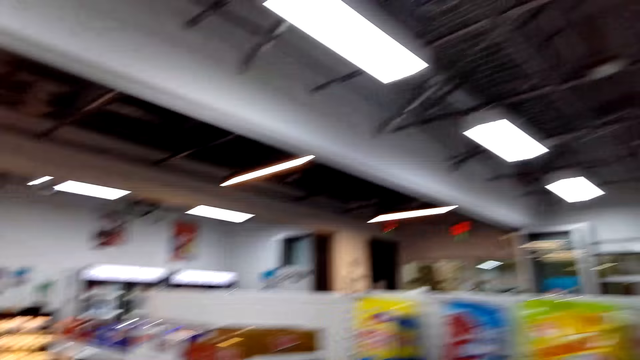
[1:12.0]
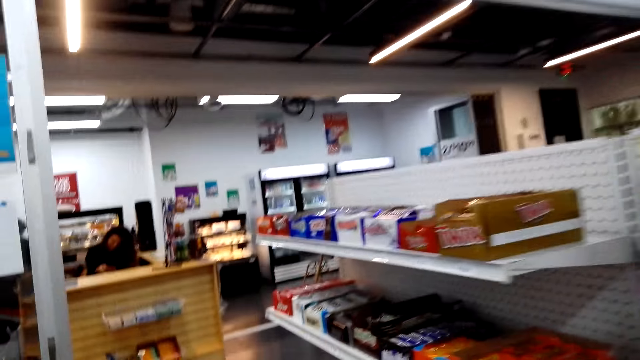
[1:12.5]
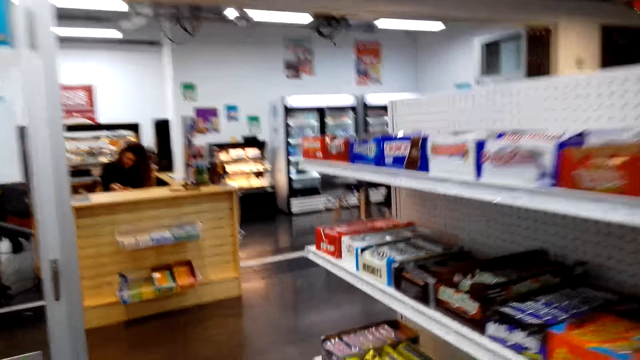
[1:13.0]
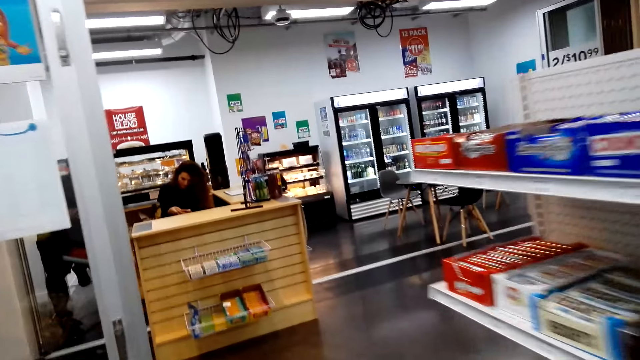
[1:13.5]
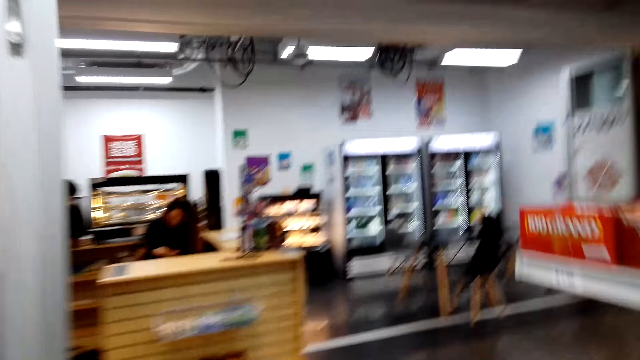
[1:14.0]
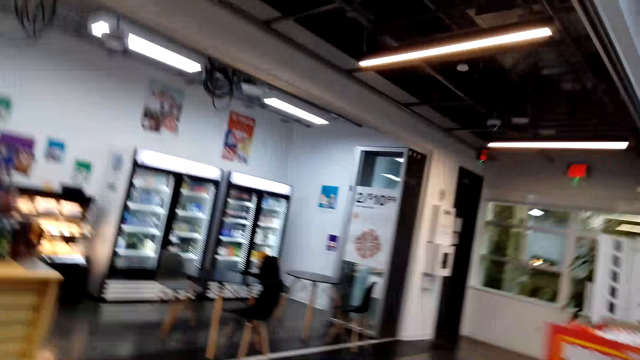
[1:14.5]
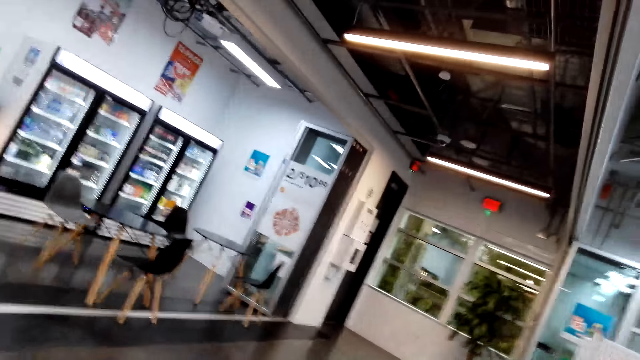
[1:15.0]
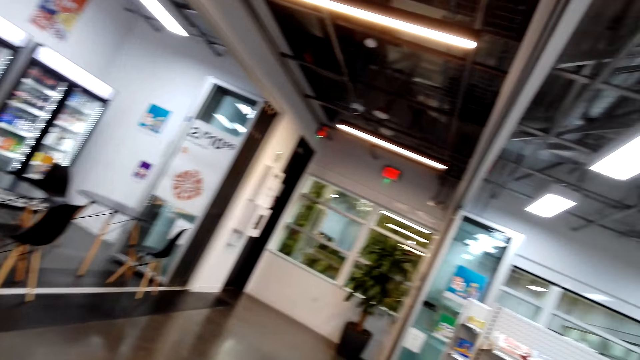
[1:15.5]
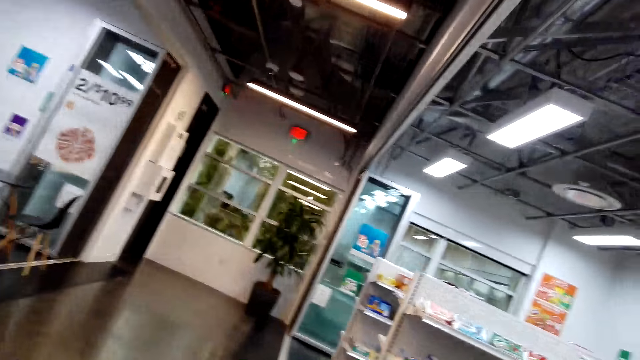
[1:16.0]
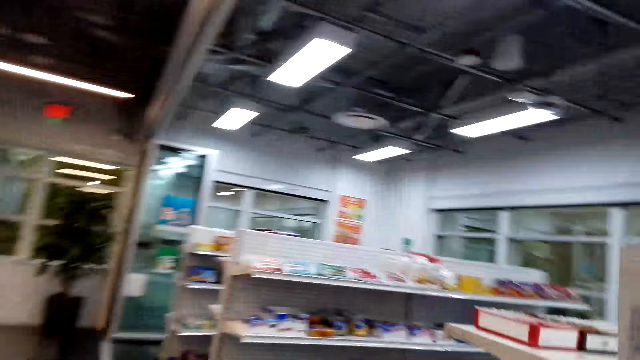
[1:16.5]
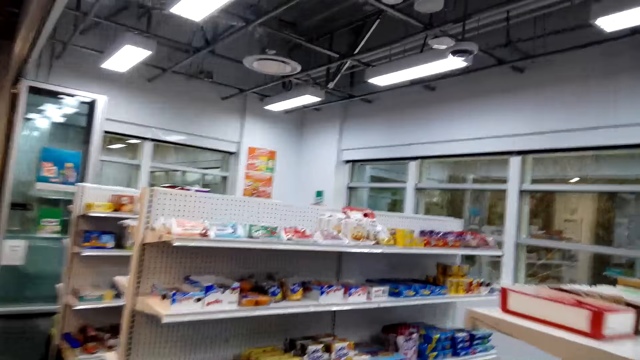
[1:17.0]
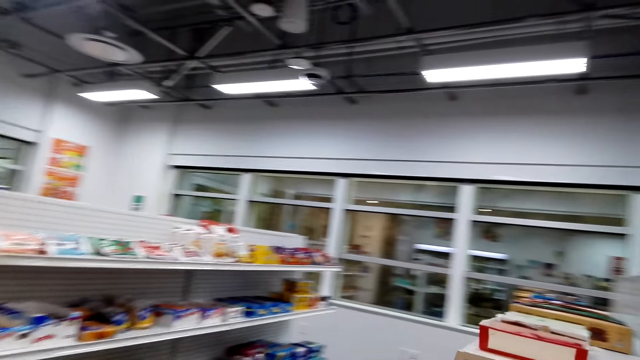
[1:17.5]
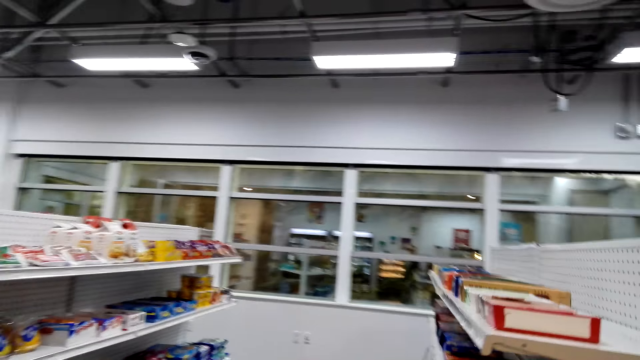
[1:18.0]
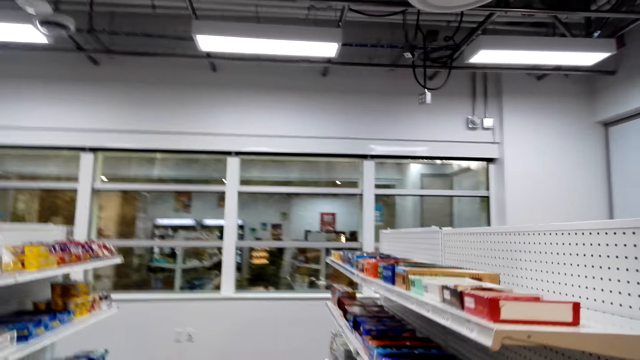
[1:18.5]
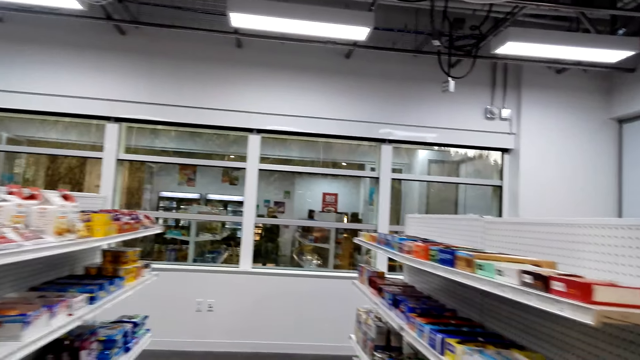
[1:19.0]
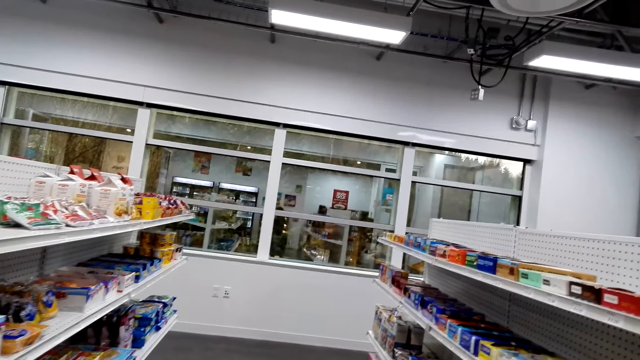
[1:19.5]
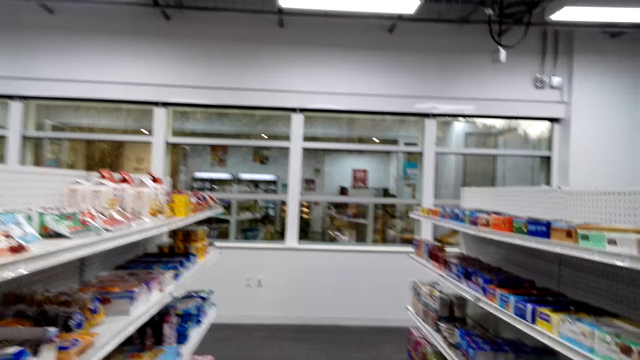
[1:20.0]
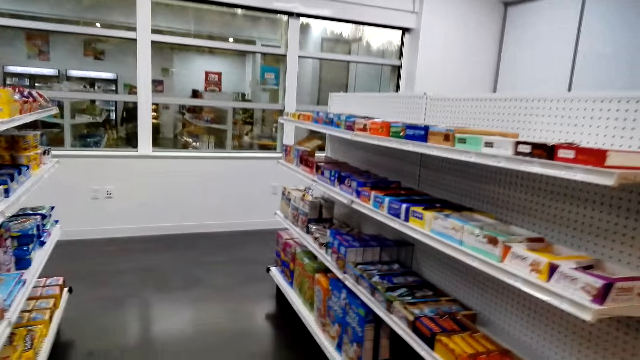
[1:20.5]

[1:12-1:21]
A woman stares at the phone. The camera wearer walks around.

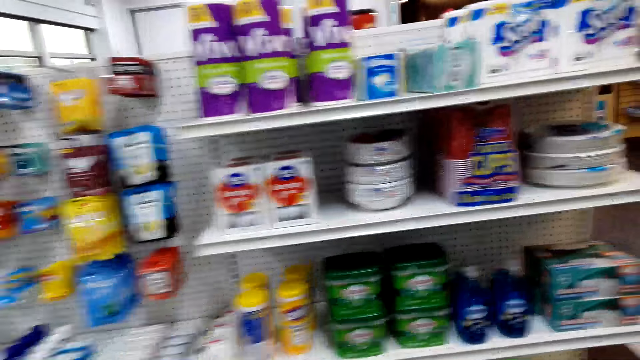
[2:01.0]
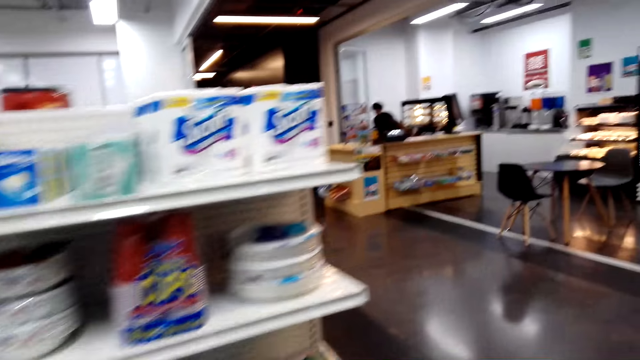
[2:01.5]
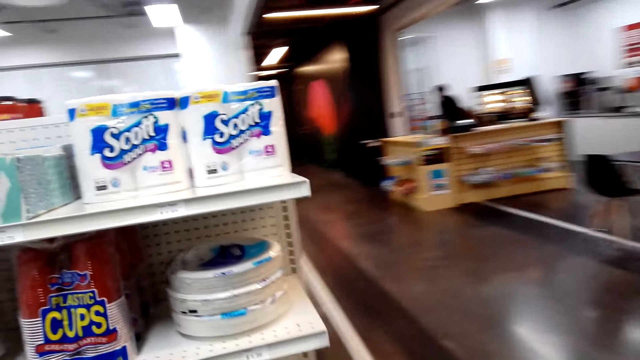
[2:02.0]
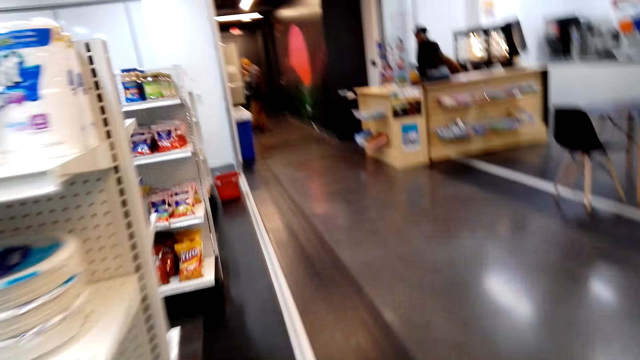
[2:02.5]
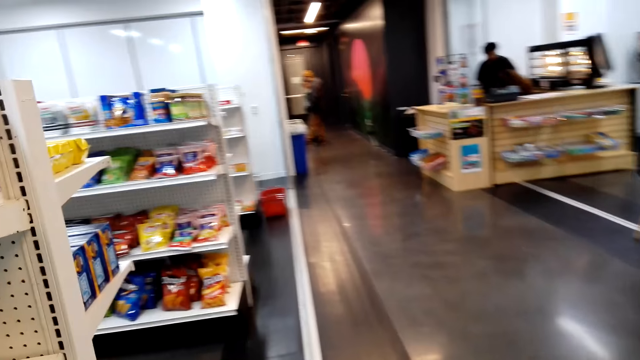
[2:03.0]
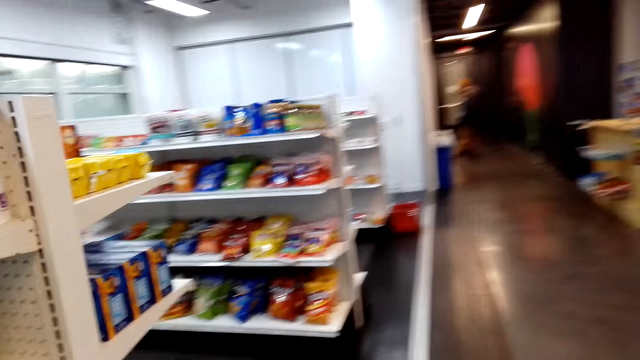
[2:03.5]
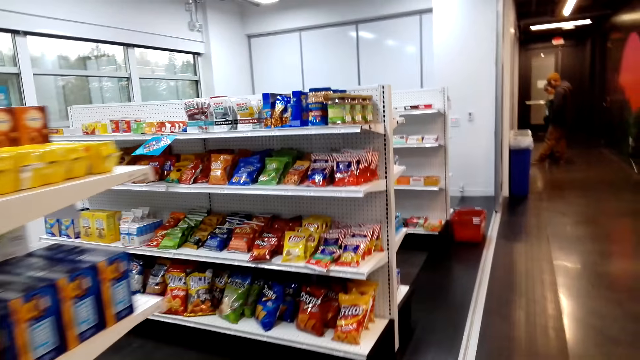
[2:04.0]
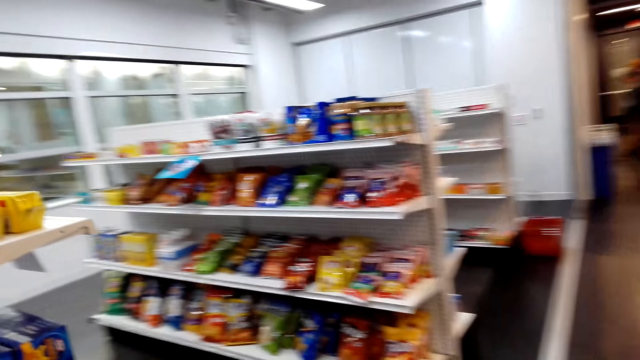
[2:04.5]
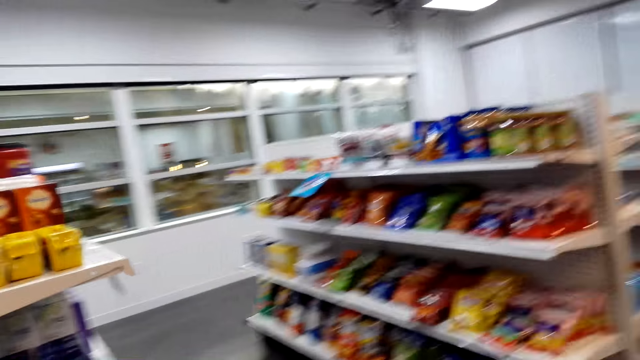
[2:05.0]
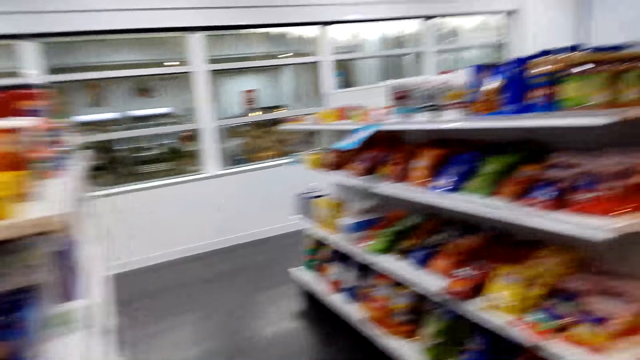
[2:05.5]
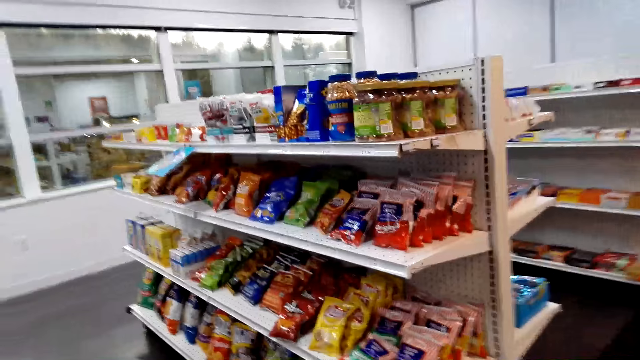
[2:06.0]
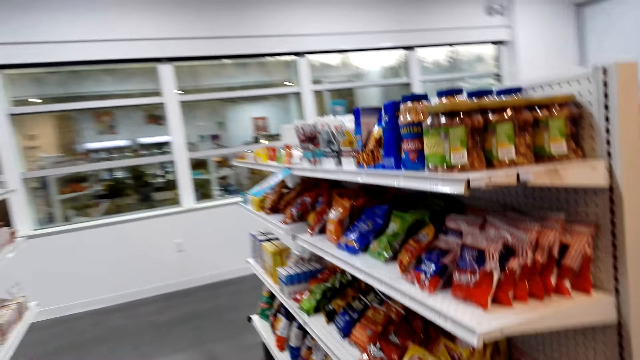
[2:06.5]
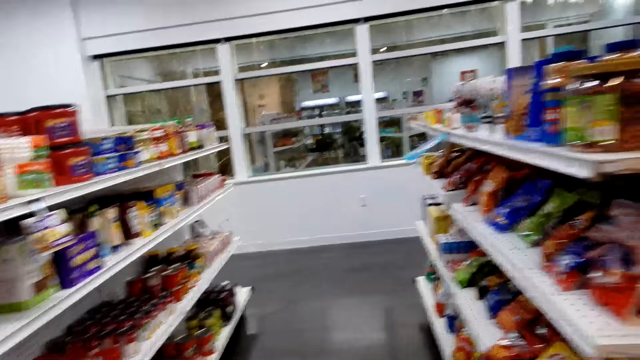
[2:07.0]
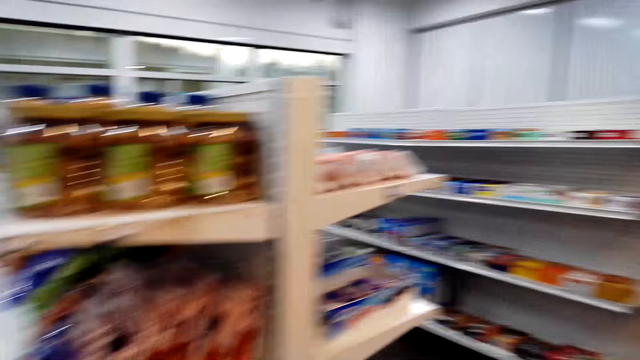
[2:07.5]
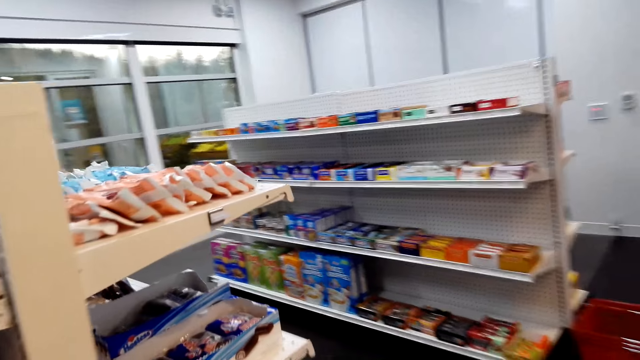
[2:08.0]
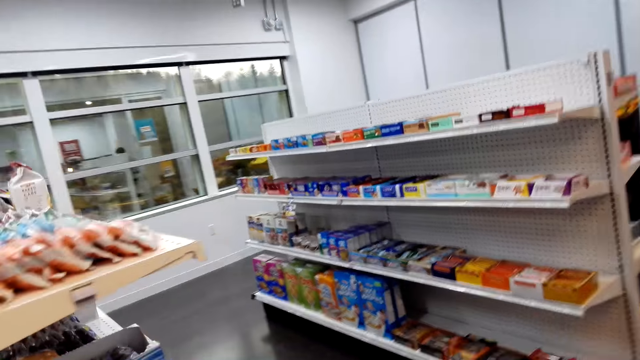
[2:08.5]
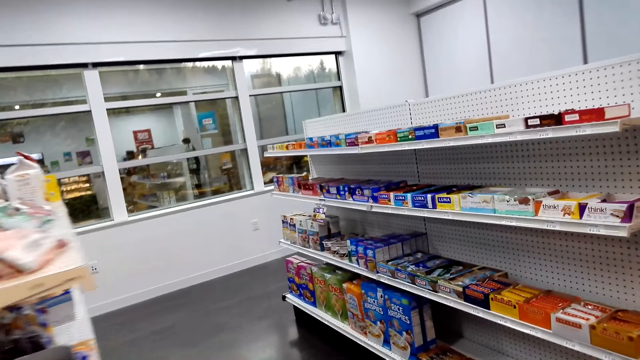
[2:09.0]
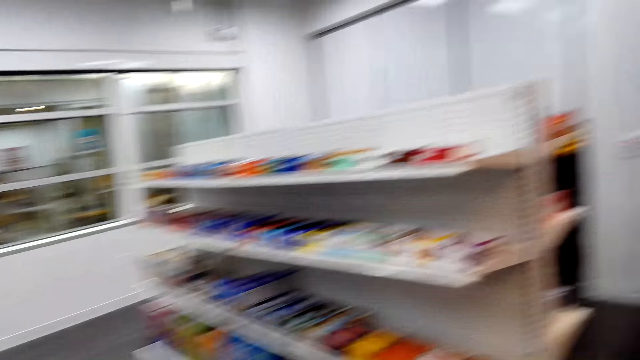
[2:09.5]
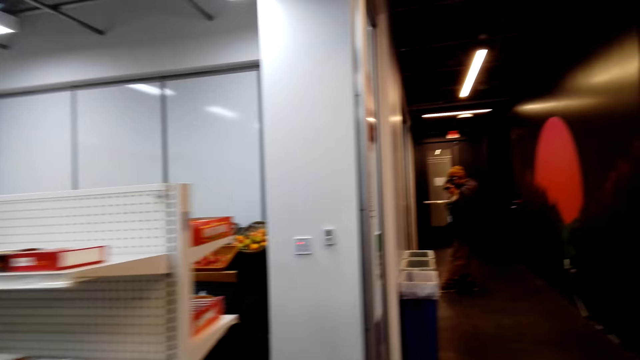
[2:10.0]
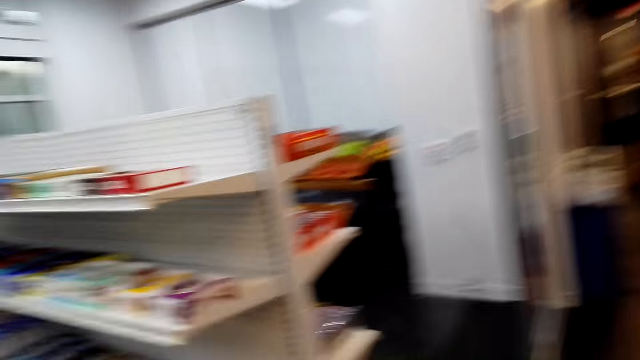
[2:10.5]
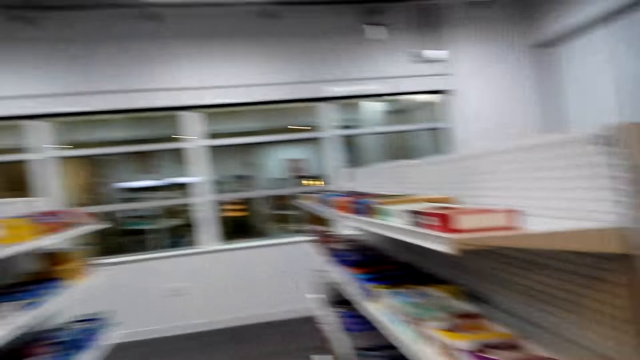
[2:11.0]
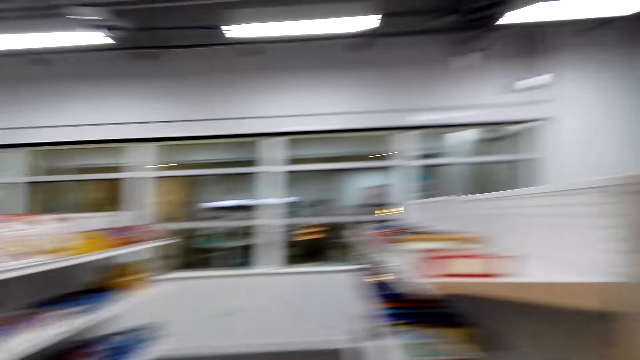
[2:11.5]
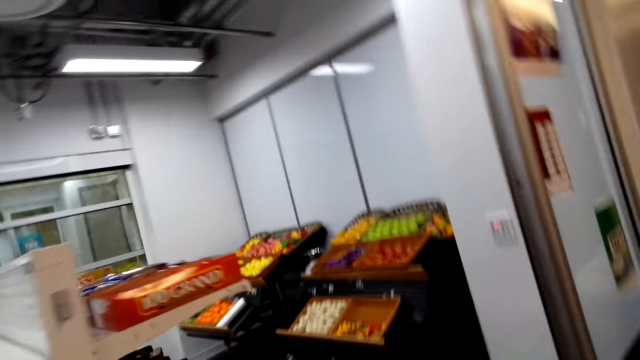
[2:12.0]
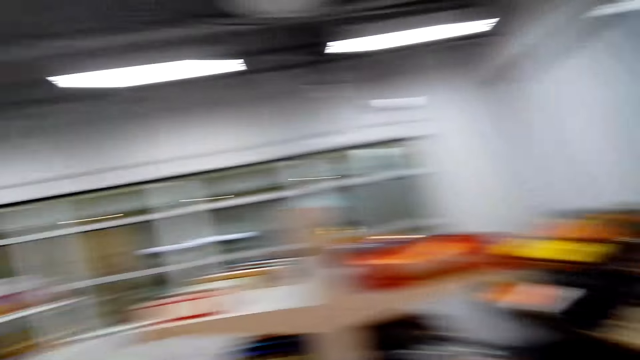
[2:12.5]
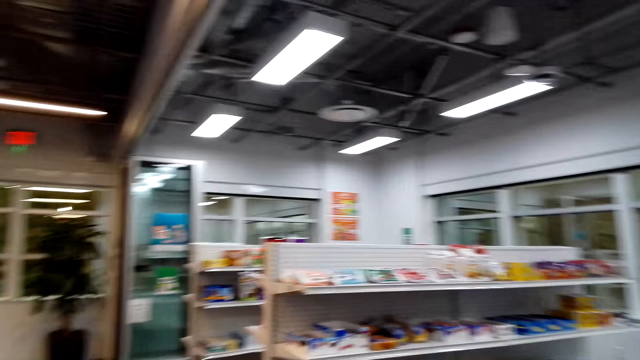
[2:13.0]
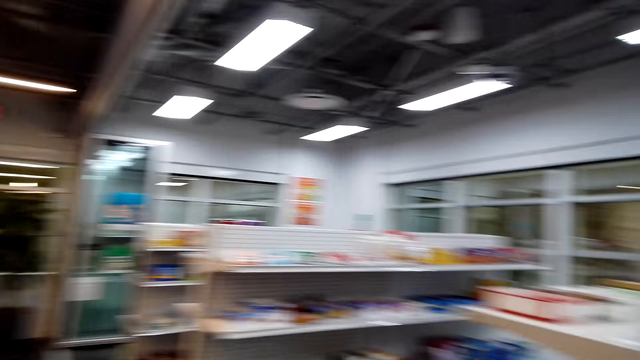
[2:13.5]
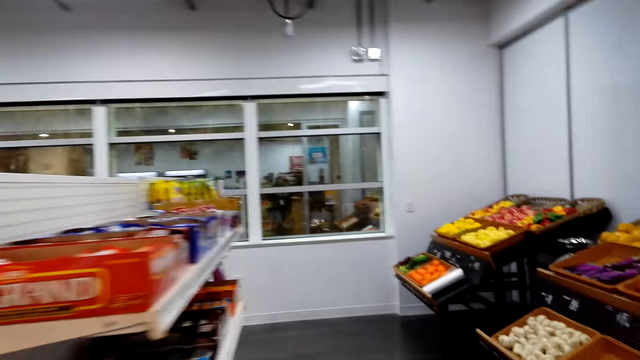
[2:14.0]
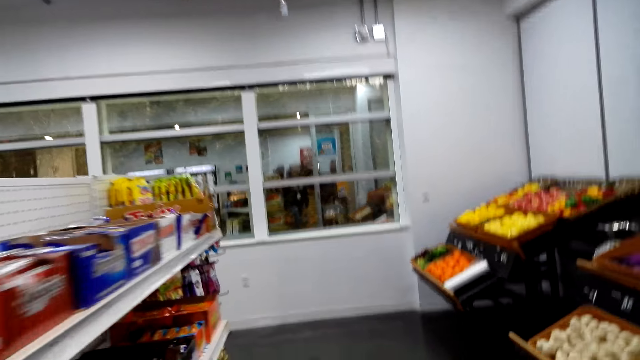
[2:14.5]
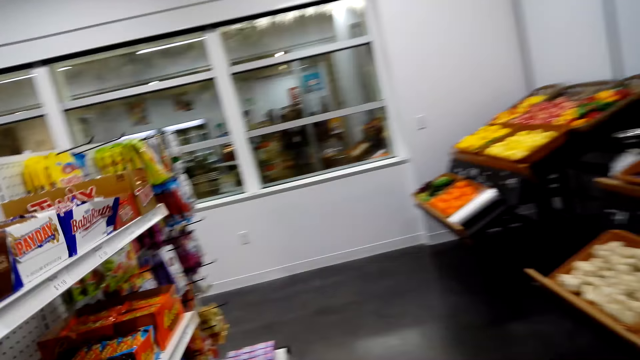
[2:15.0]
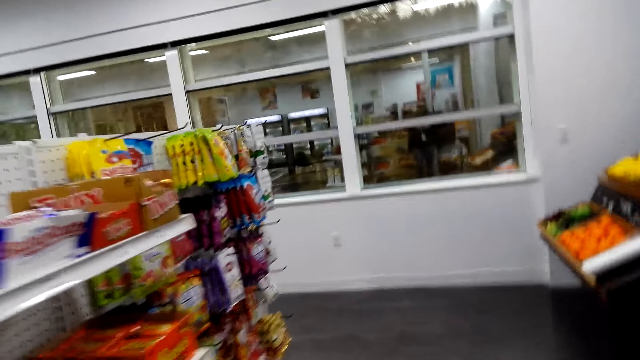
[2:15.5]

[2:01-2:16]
A woman walks. A man walks. The camera wearer walks around.
